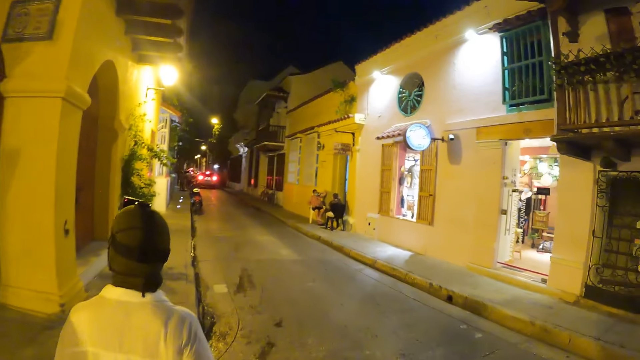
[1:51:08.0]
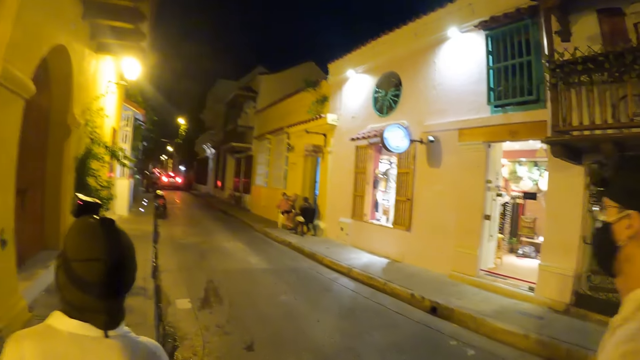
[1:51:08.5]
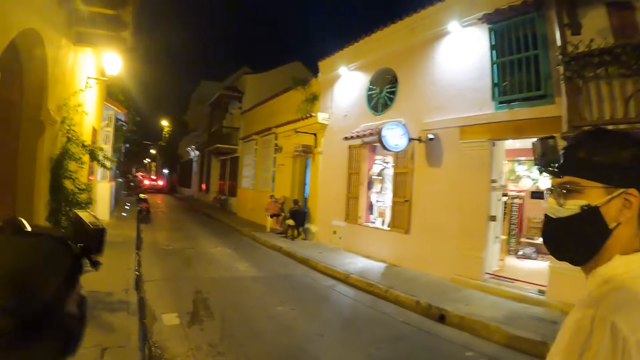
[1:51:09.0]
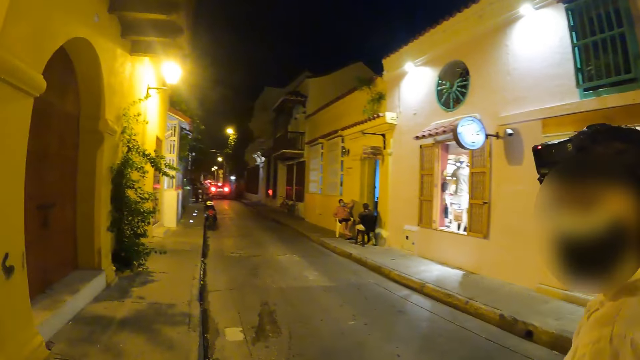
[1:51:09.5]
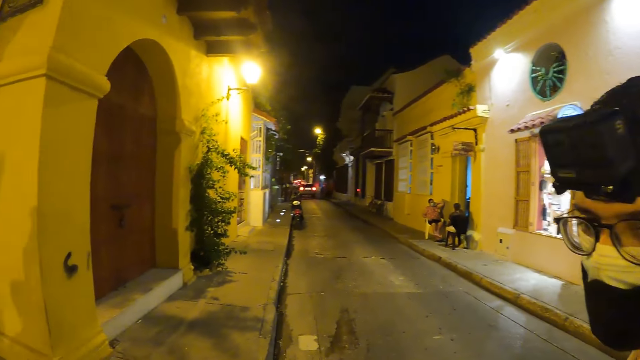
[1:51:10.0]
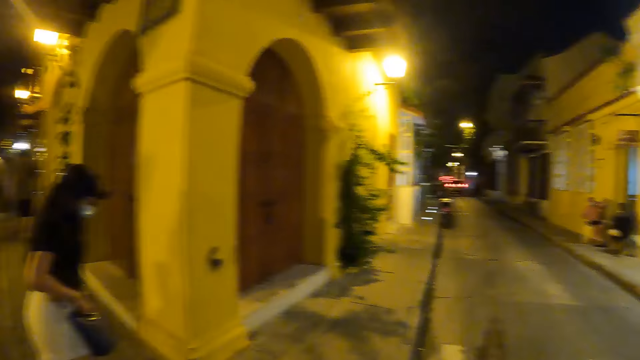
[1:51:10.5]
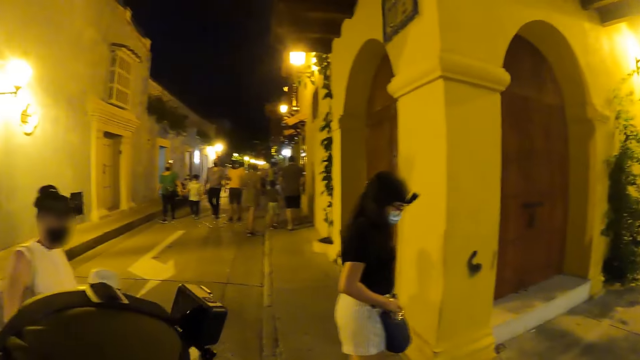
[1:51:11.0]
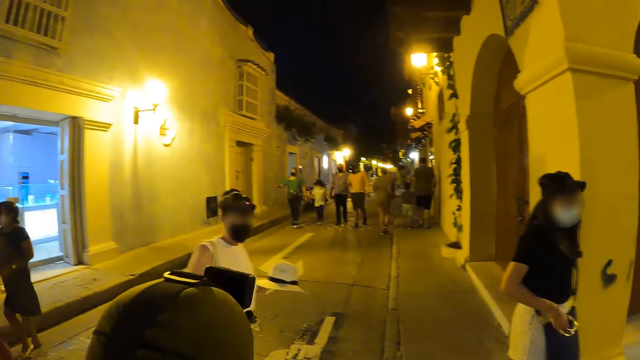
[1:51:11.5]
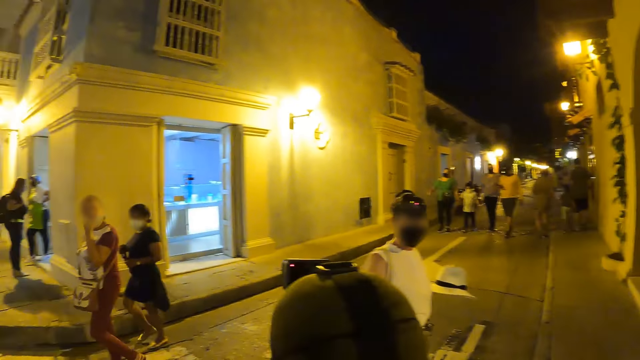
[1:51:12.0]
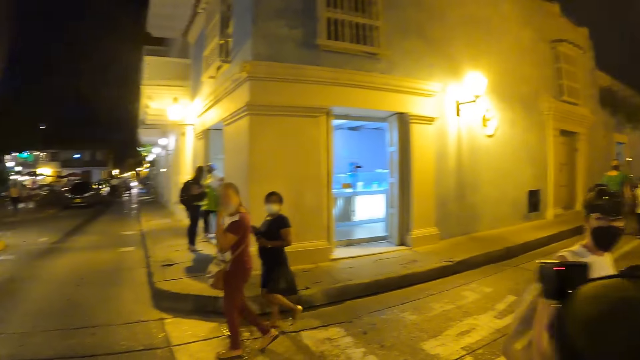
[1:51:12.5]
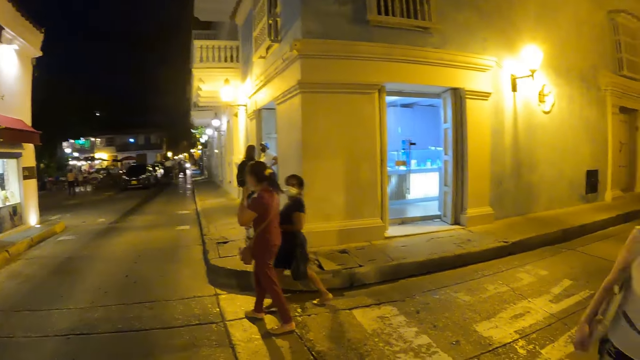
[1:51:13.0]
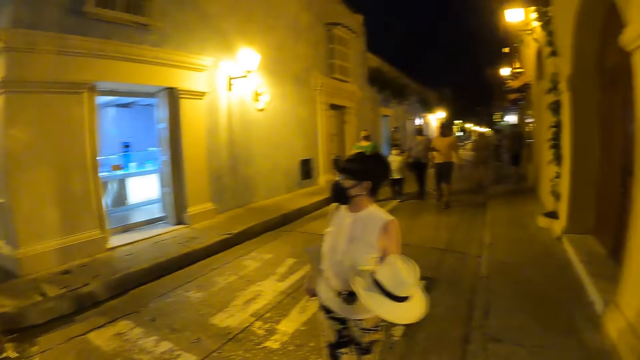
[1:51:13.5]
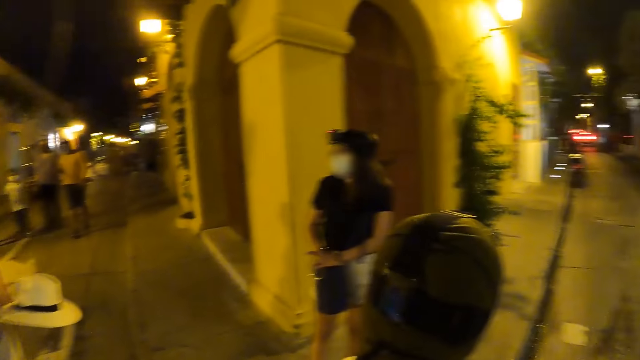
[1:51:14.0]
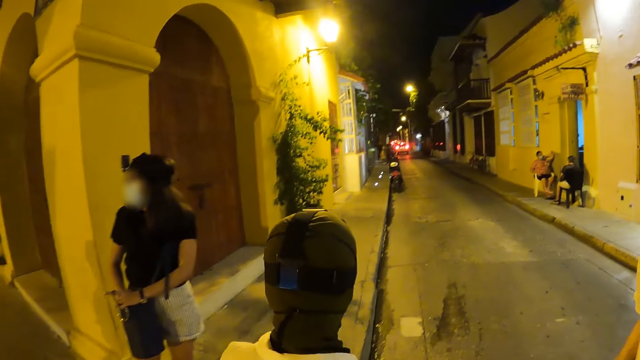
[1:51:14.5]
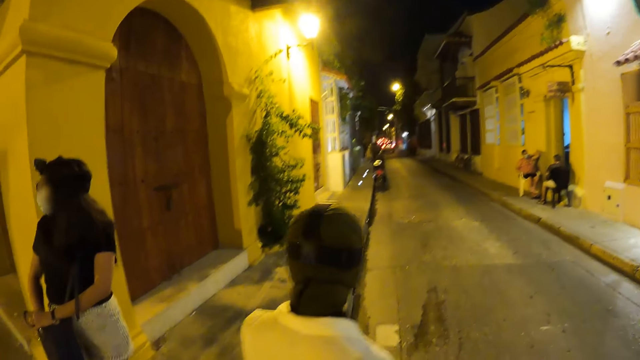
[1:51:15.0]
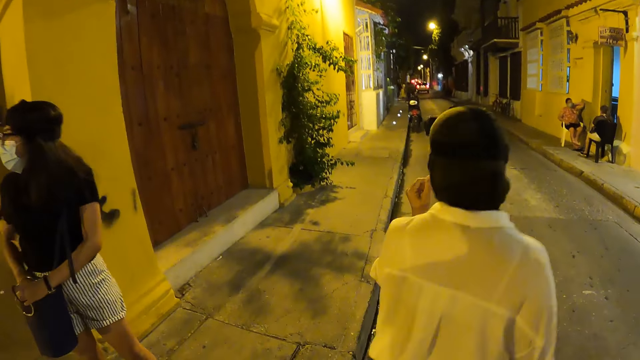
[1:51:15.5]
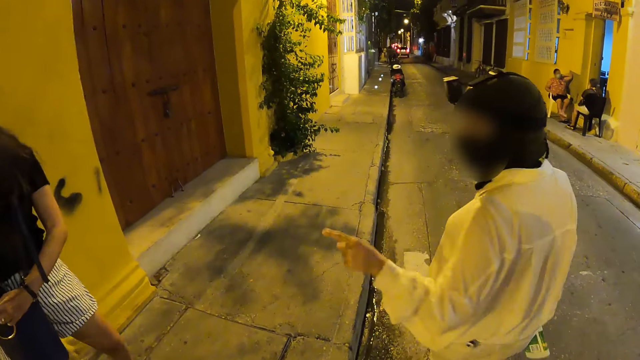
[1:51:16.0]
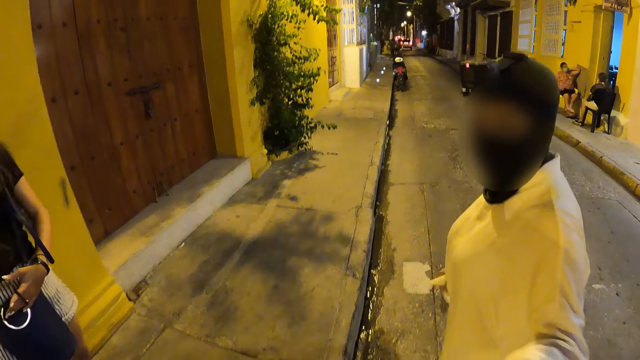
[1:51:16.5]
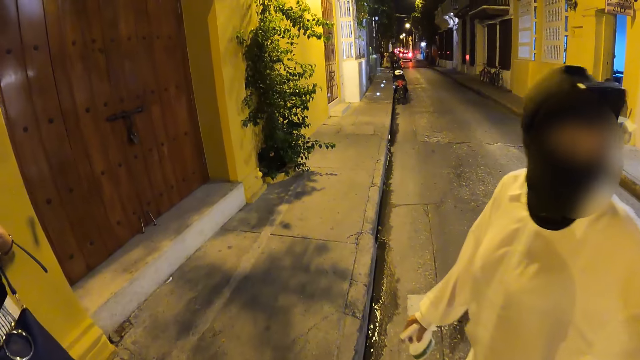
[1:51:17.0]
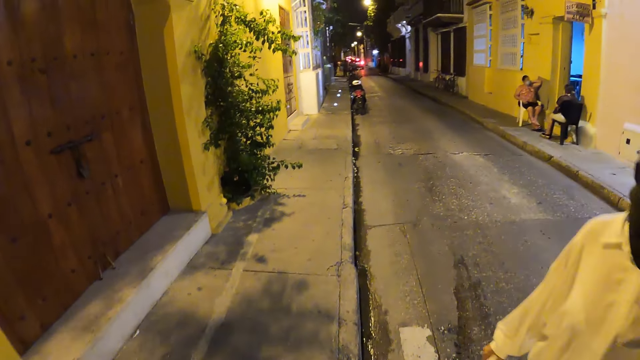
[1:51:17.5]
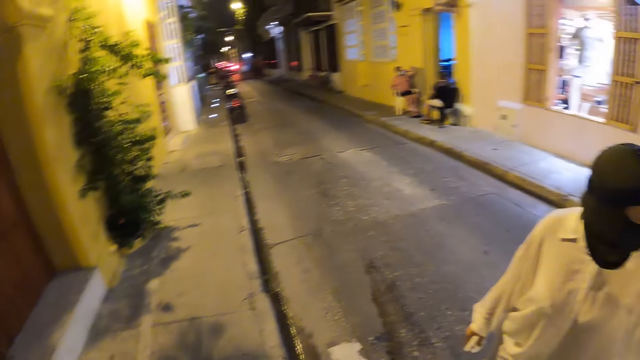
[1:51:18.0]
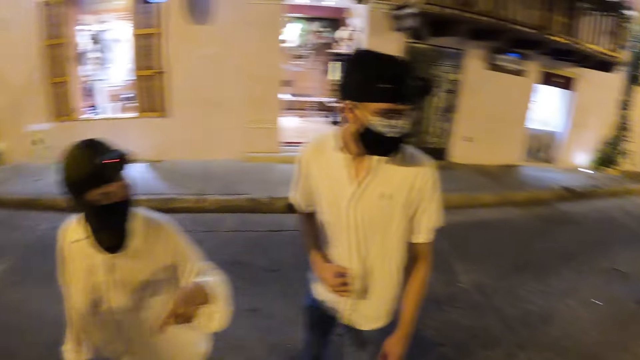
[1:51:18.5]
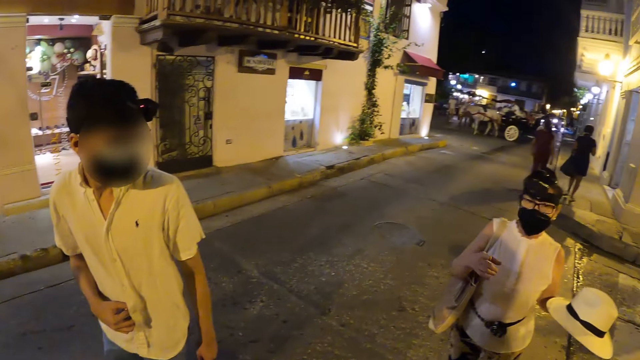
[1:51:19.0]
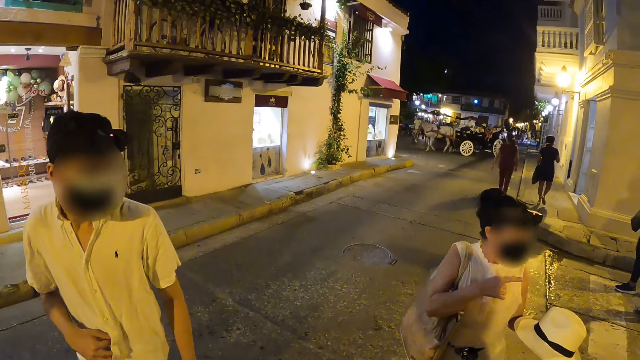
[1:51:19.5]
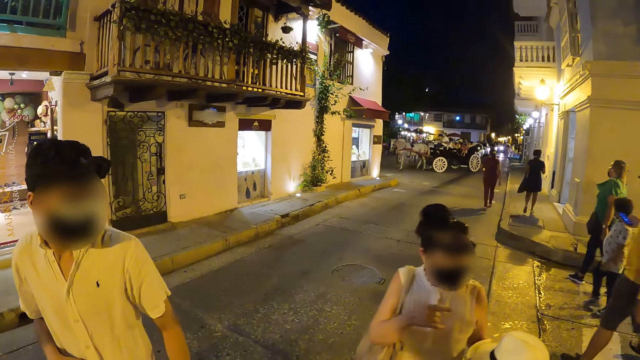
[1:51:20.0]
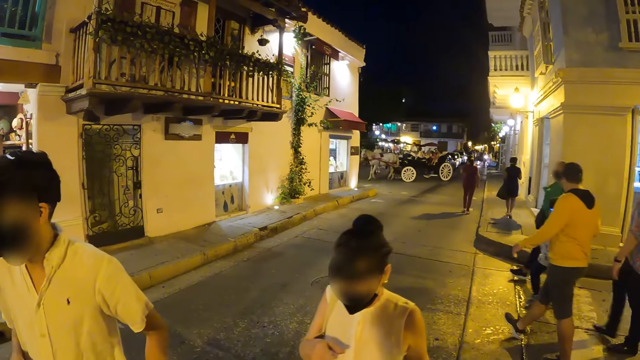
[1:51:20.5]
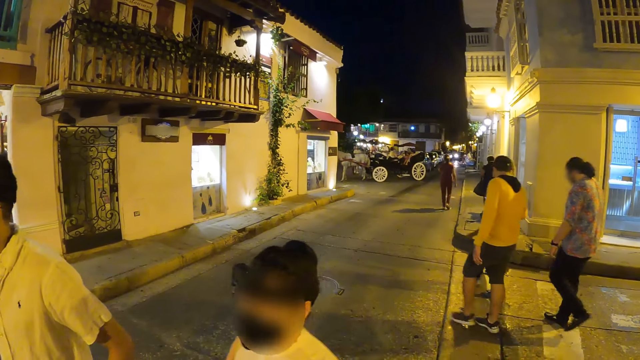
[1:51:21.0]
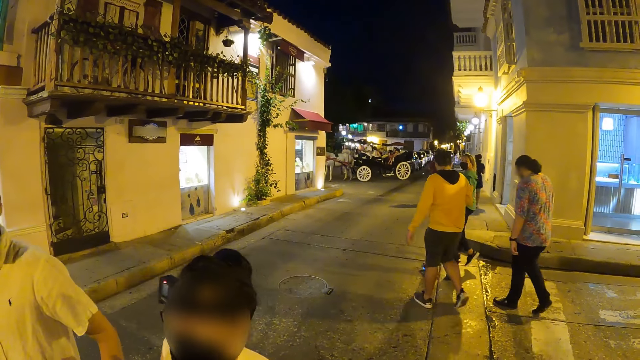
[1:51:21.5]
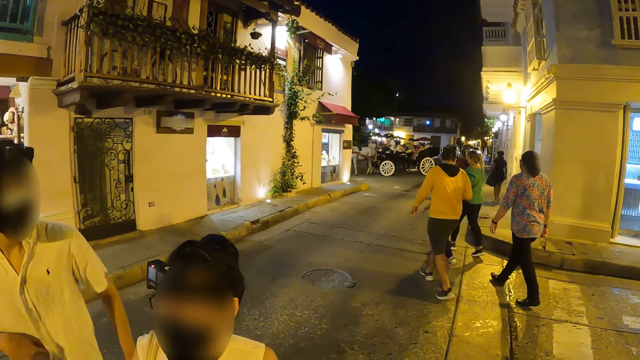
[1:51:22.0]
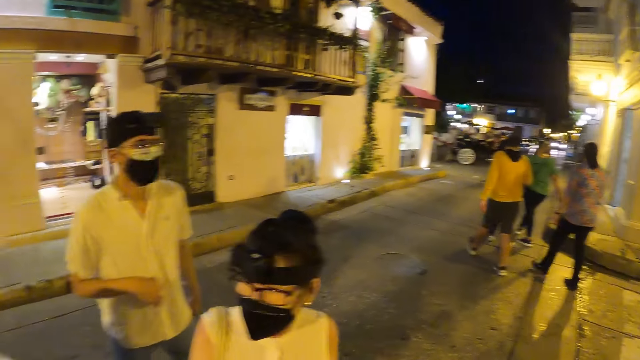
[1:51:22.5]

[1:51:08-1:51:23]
The woman holds the bag with her hands. The camera wearer looks around the street. Another woman interacts with the camera wearer and the group of people. The camera wearer looks around the street.

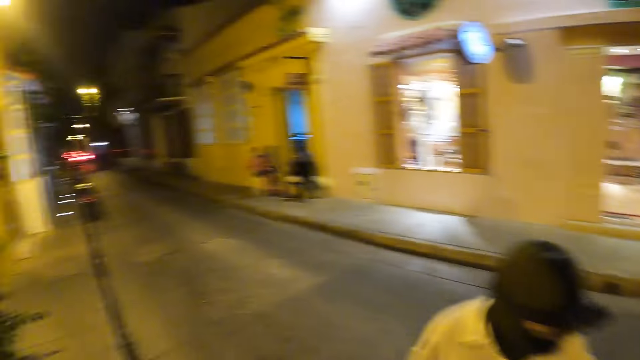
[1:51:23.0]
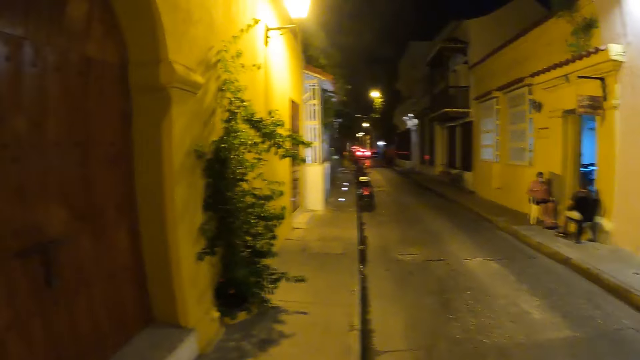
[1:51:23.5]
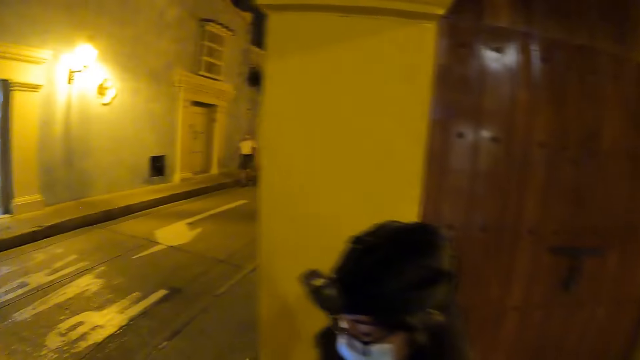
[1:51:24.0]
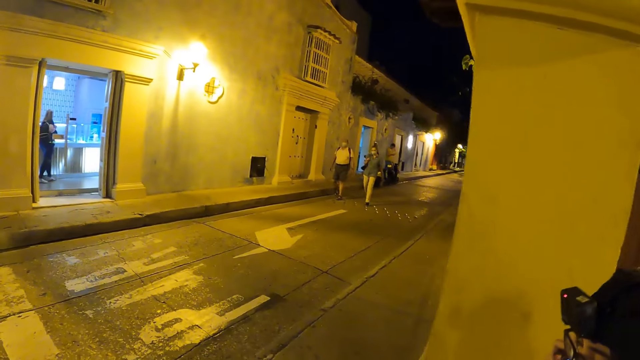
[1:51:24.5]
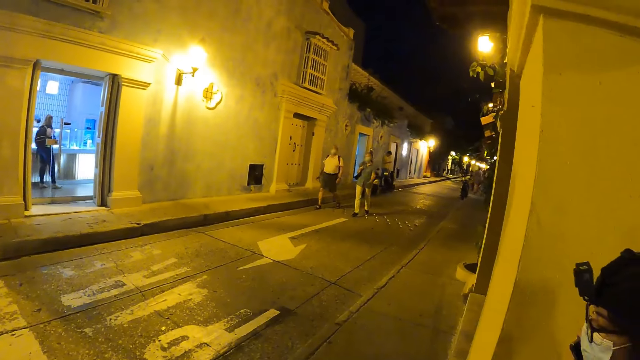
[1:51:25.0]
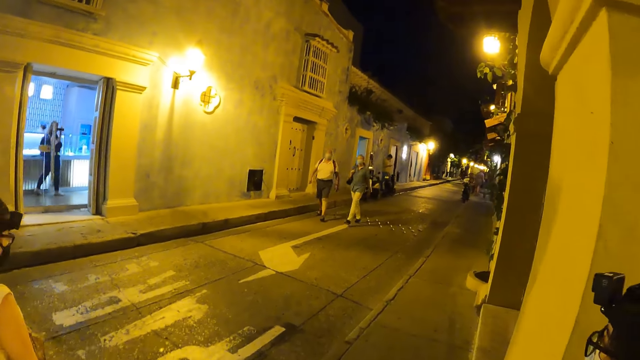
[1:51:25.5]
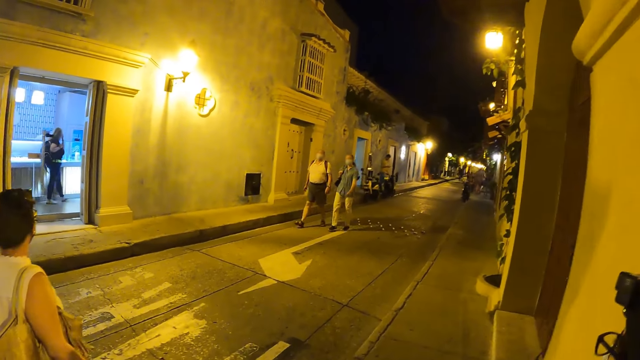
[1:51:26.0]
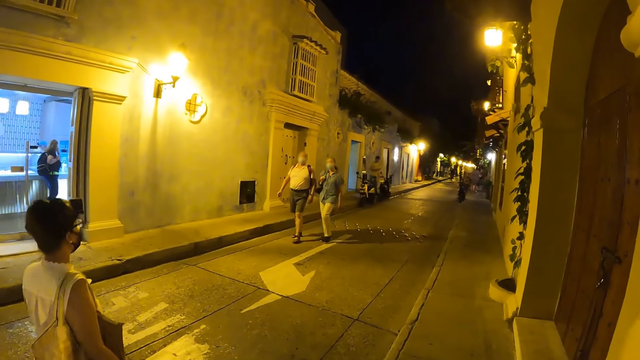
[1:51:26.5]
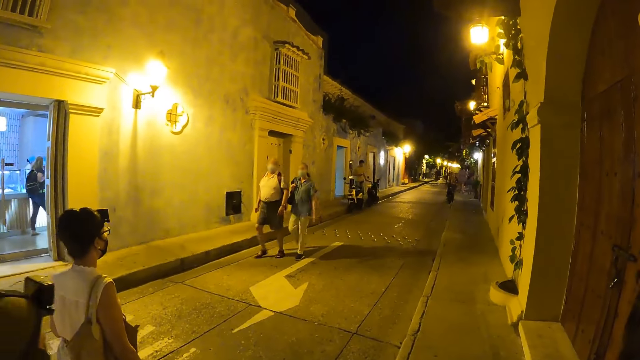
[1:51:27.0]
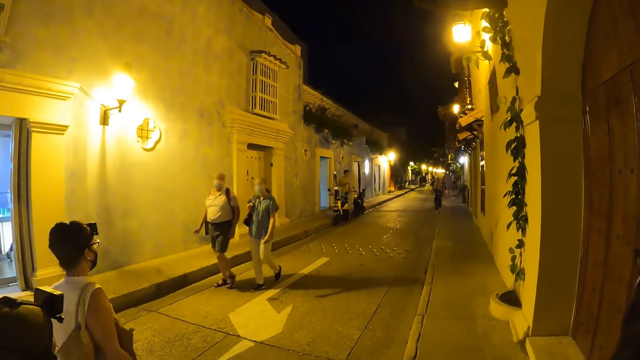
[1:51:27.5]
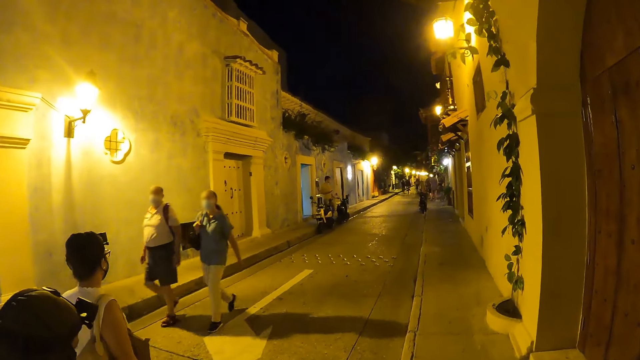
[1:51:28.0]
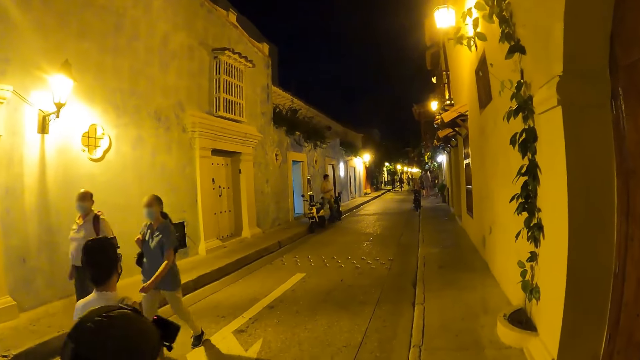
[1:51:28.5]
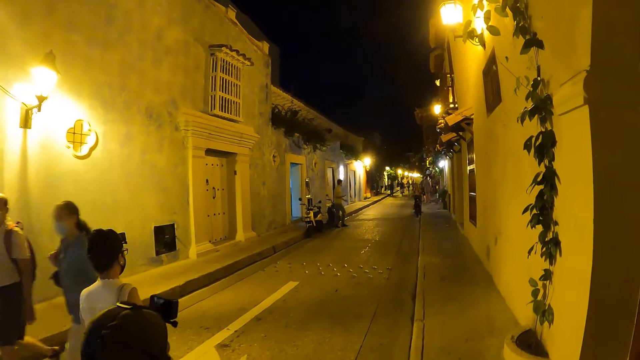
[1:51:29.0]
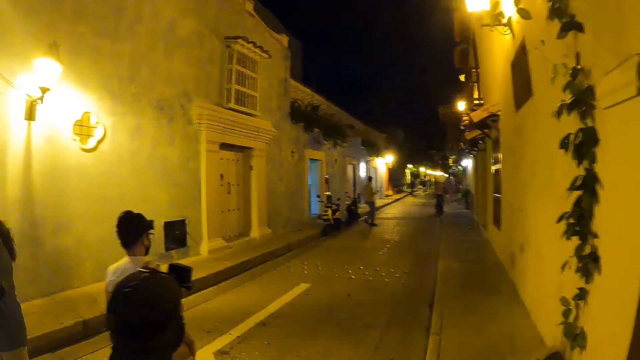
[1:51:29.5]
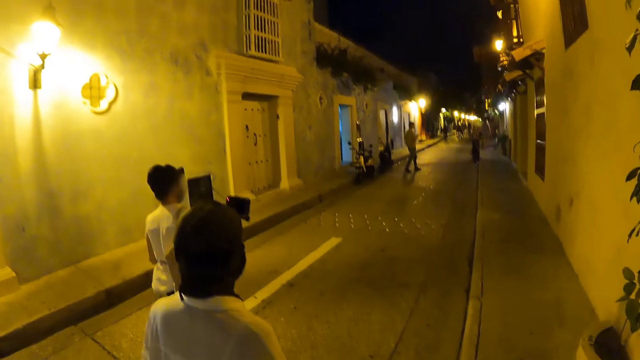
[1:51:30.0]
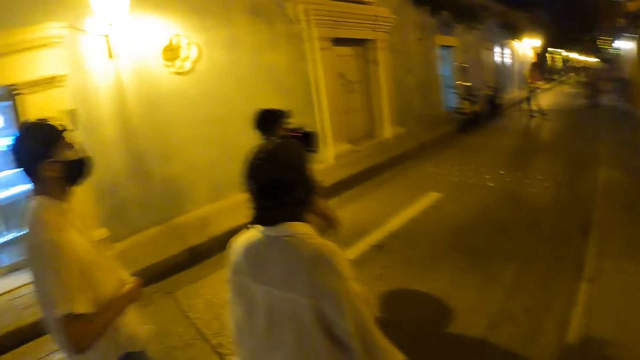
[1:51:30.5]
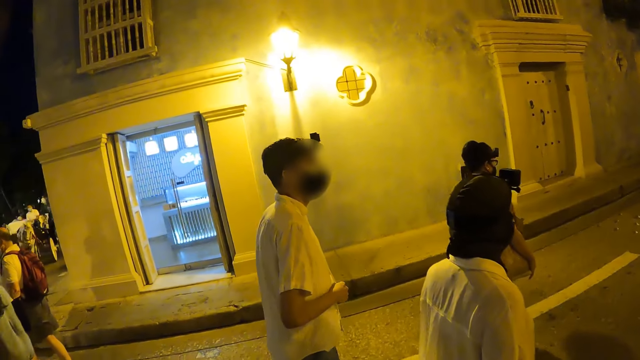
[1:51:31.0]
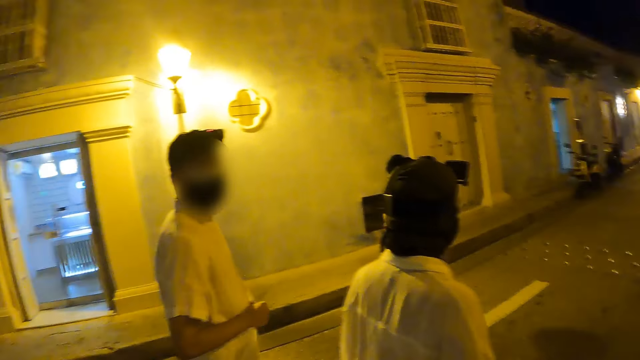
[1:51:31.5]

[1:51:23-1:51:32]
The camera wearer walks outside across the road.
